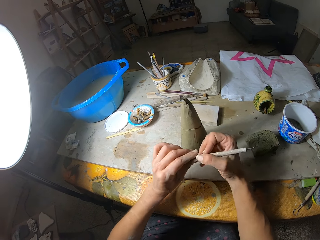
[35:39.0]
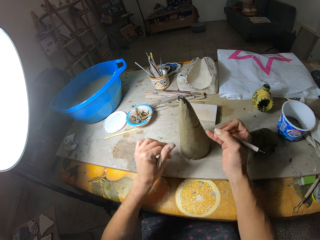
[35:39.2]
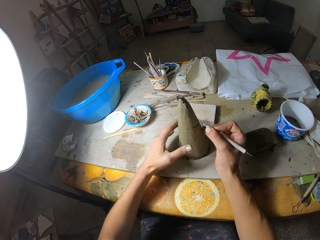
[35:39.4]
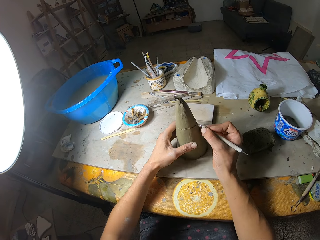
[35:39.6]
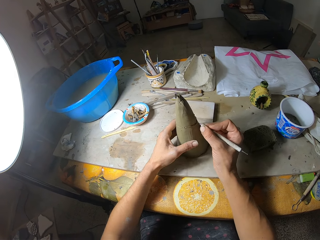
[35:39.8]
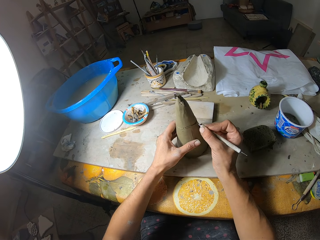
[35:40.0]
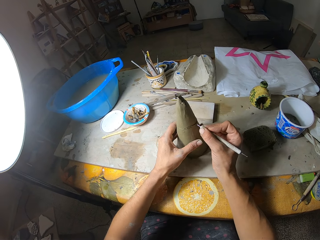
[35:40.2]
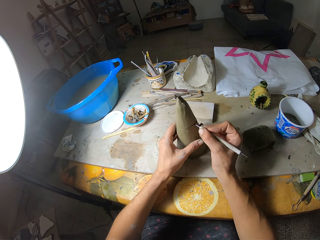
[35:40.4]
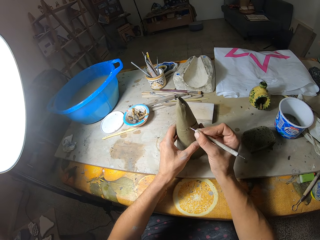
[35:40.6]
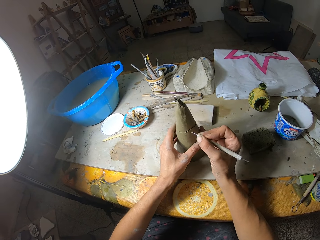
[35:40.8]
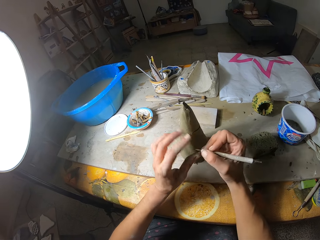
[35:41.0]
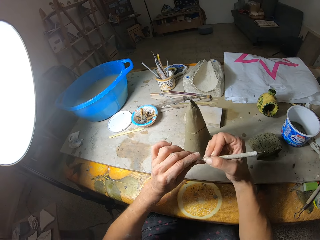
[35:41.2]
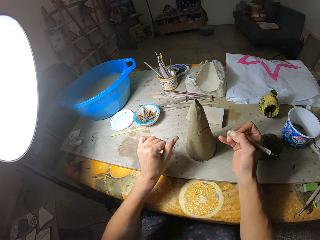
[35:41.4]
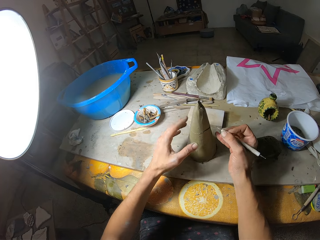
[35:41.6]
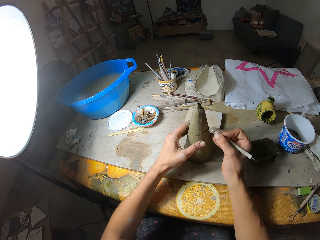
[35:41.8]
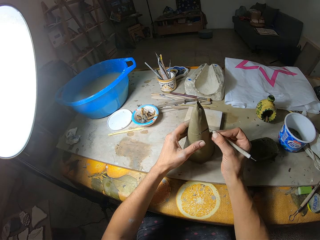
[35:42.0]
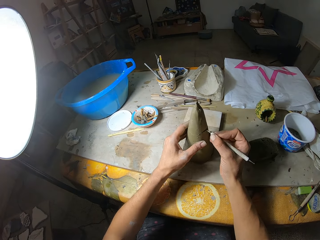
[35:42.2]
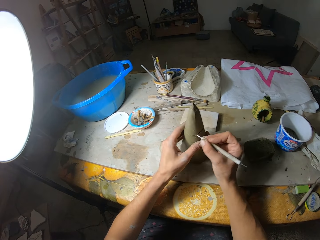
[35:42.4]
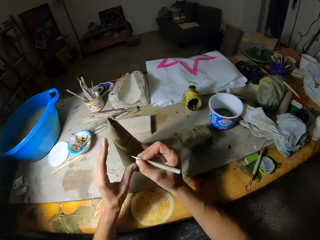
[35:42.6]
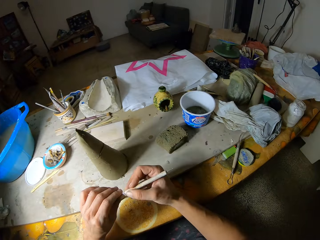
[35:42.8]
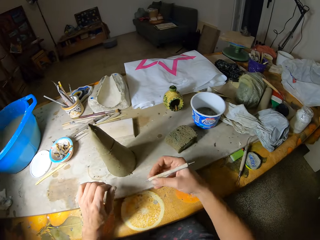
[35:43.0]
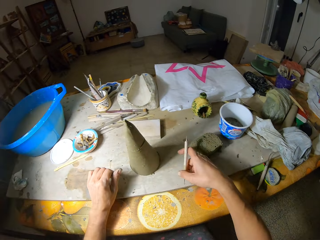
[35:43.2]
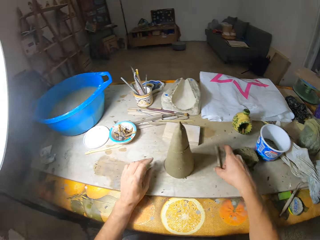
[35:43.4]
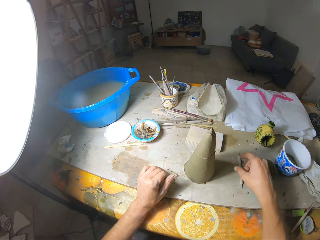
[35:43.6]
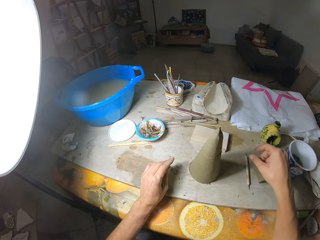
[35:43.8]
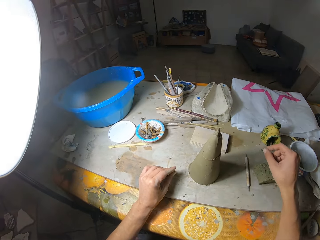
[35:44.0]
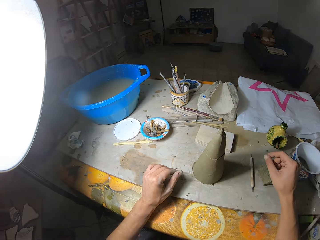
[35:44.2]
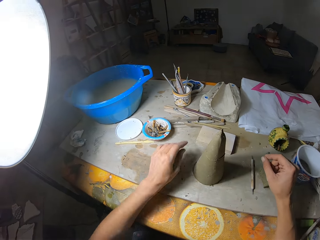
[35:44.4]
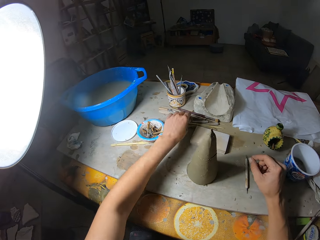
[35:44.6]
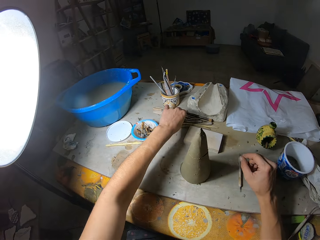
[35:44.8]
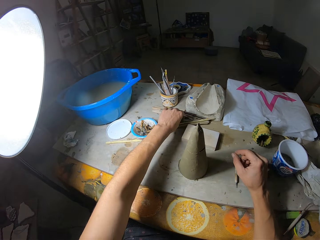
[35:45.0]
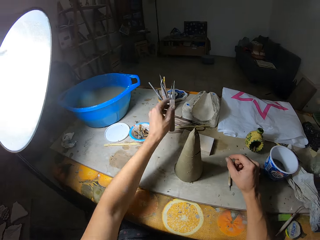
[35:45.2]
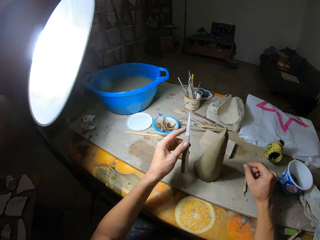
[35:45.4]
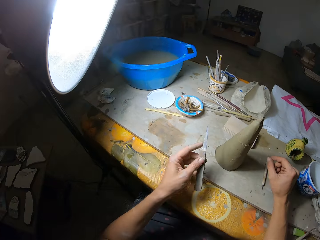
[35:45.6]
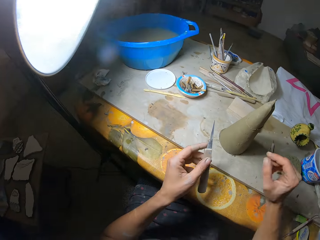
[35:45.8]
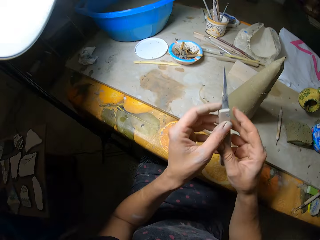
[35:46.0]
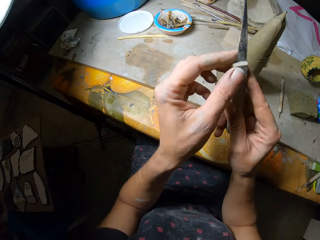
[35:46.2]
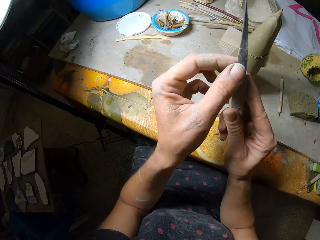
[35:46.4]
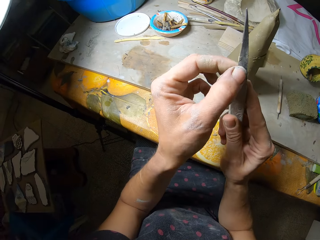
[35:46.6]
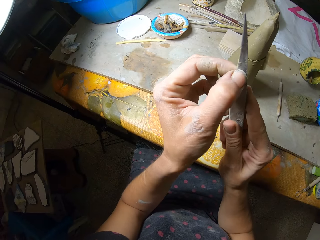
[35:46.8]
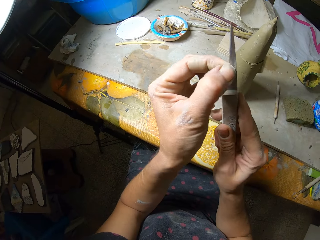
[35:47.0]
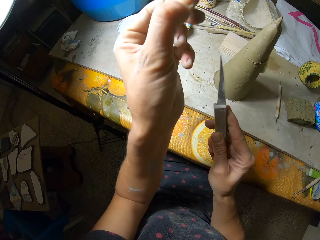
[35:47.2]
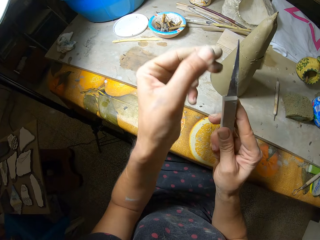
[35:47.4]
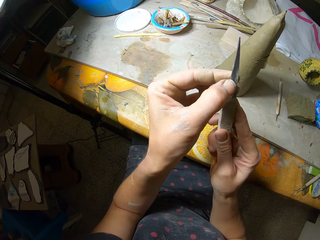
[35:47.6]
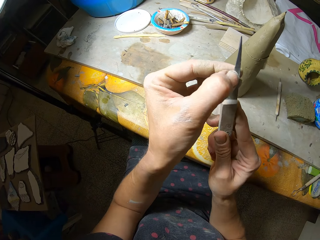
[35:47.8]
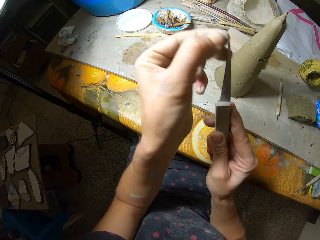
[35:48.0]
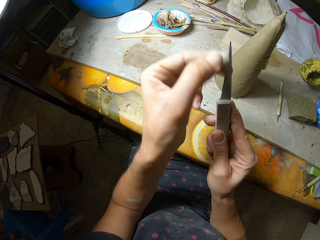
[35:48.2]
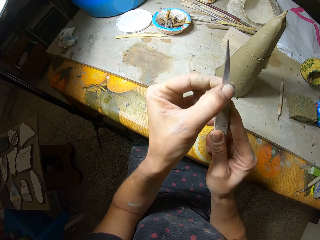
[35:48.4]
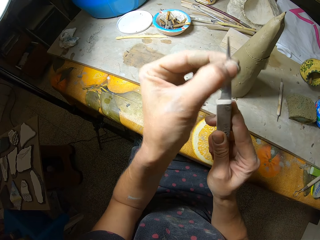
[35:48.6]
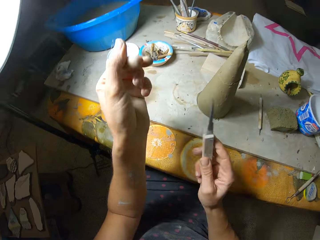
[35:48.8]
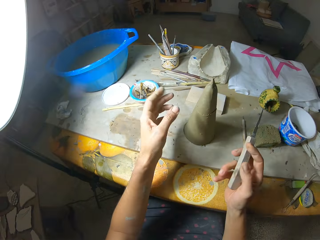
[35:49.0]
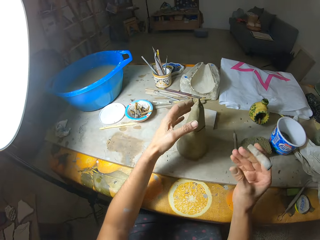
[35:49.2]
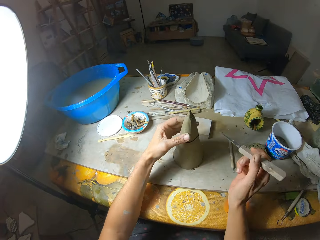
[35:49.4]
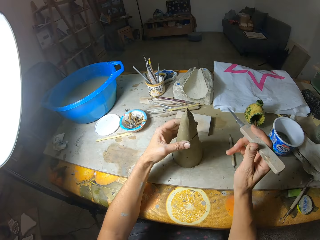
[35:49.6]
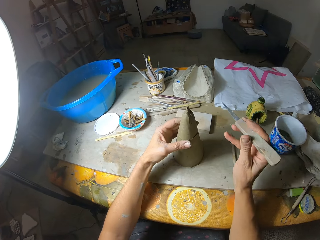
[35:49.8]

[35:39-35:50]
The camera wearer cleans the tip of the carving tool in her right hand with her left hand. She carves on the ceramic cone art in her left hand on the table with the carving tool in her right hand. She cleans the tip of the carving tool in her right hand with her left hand. She carves on the ceramic cone art in her left hand on the table with the carving tool in her right hand. She cleans the tip of the carving tool in her right hand with her left hand. She drops the carving tool in her right hand on the table. She picks up the knife tool or modelling knife on the table with her left hand. She passes the knife tool in her left hand to her right hand. She peels off dried clay on the knife tool in her right hand with her left hand. She wipes the modelling knife.

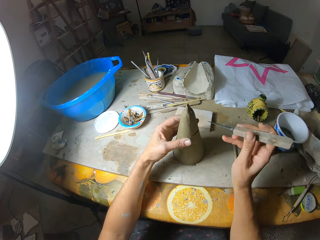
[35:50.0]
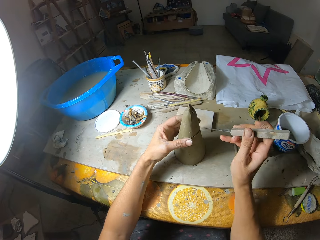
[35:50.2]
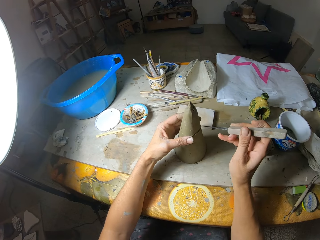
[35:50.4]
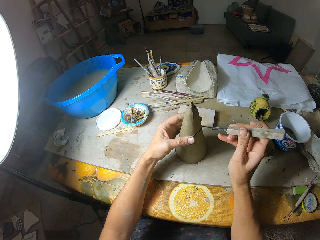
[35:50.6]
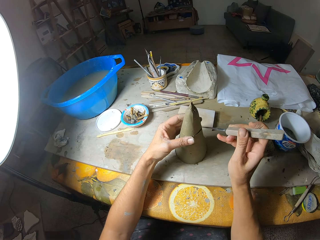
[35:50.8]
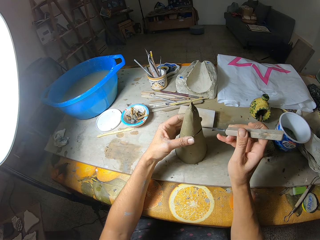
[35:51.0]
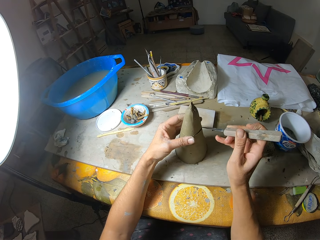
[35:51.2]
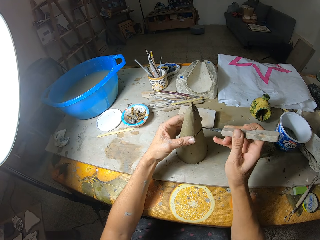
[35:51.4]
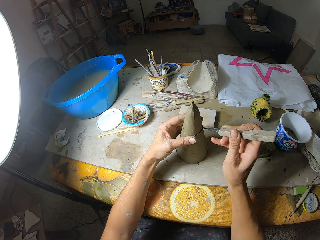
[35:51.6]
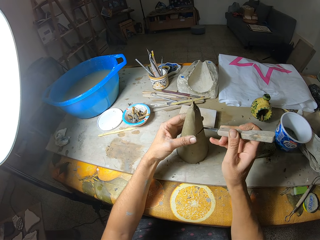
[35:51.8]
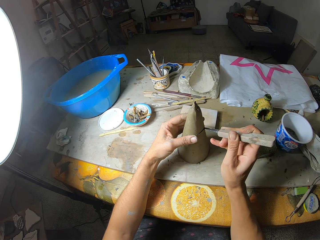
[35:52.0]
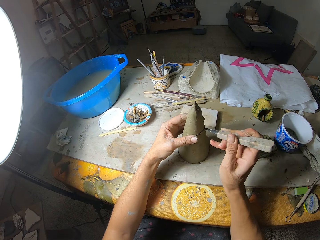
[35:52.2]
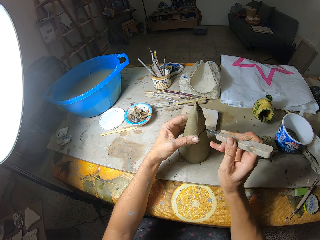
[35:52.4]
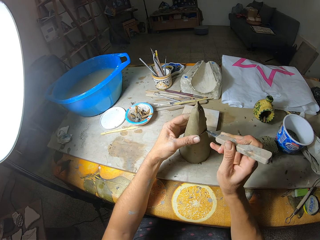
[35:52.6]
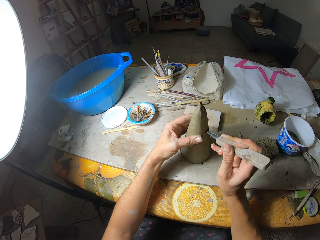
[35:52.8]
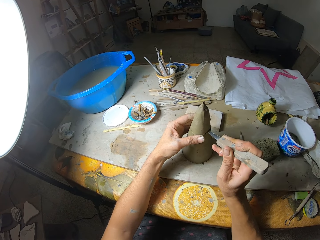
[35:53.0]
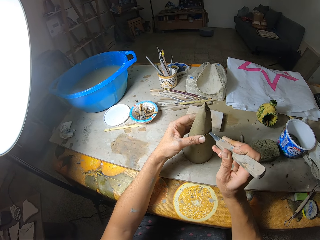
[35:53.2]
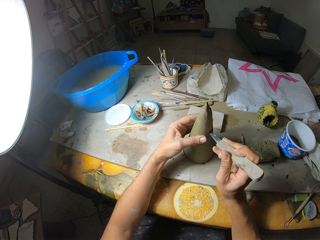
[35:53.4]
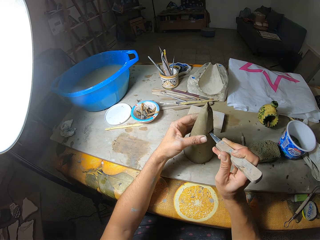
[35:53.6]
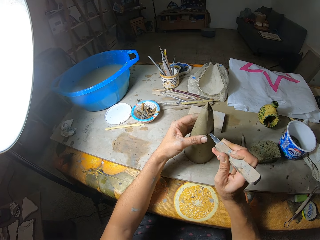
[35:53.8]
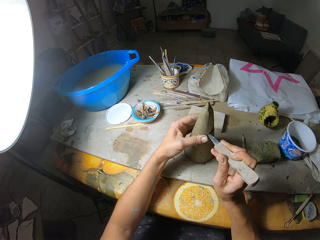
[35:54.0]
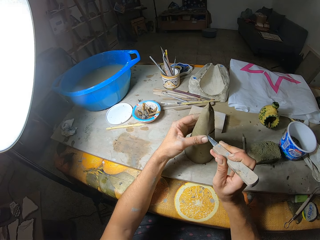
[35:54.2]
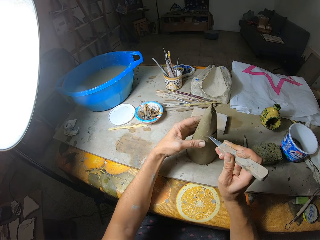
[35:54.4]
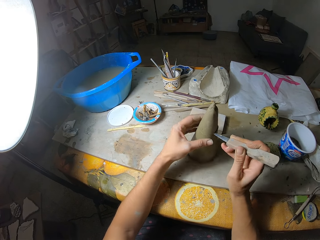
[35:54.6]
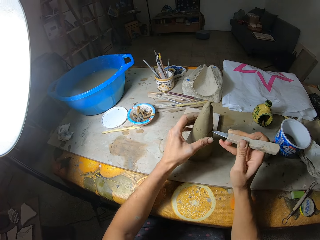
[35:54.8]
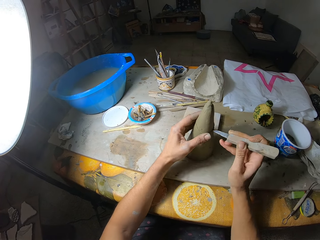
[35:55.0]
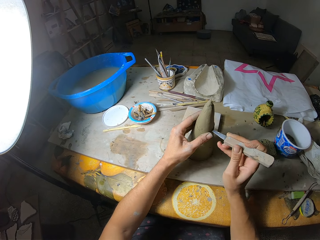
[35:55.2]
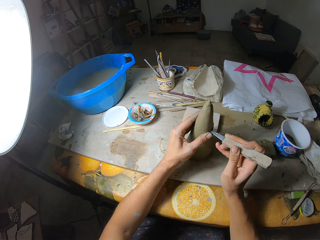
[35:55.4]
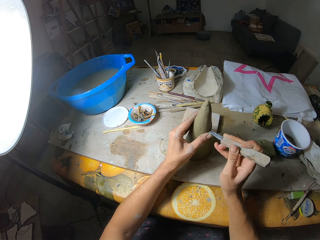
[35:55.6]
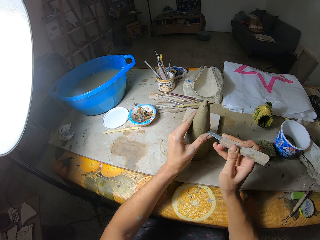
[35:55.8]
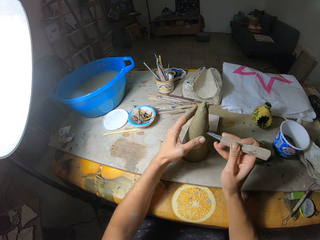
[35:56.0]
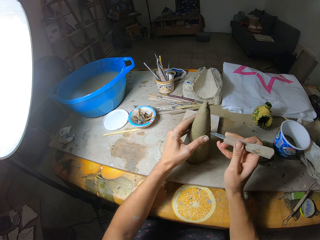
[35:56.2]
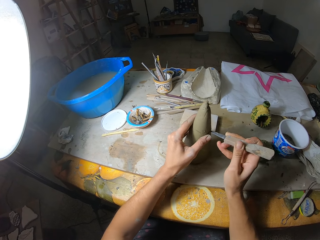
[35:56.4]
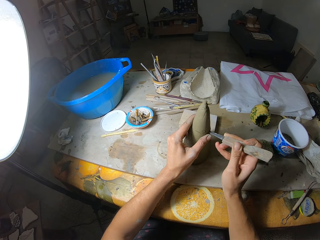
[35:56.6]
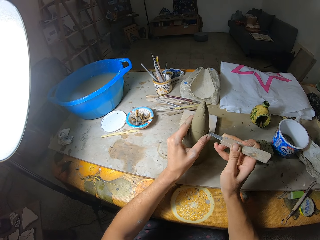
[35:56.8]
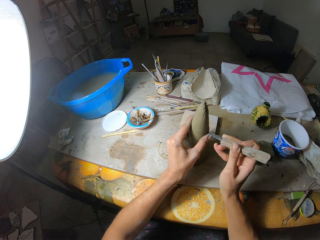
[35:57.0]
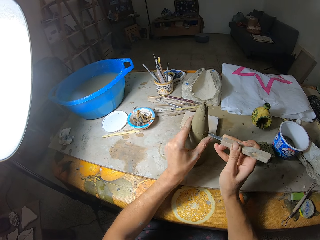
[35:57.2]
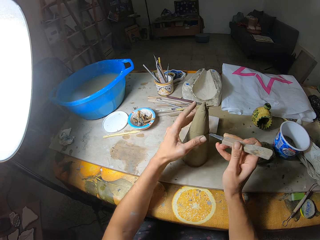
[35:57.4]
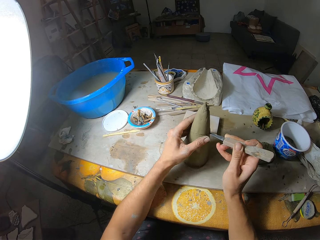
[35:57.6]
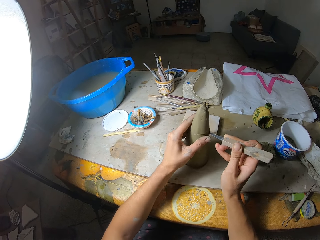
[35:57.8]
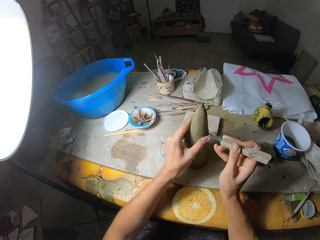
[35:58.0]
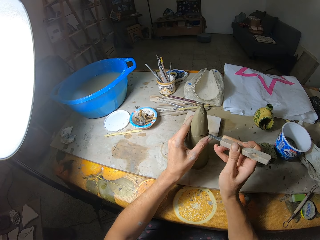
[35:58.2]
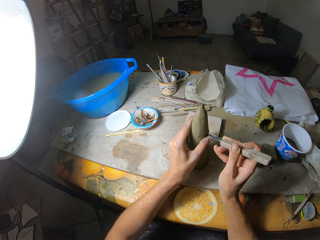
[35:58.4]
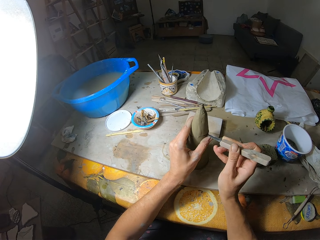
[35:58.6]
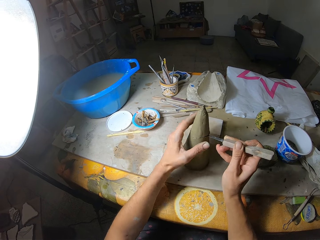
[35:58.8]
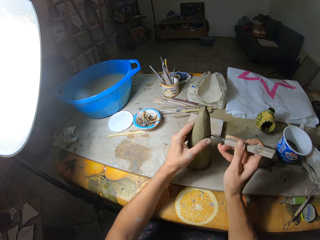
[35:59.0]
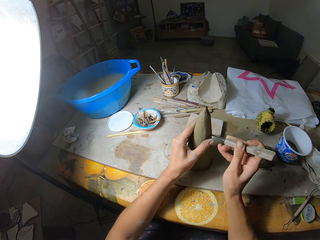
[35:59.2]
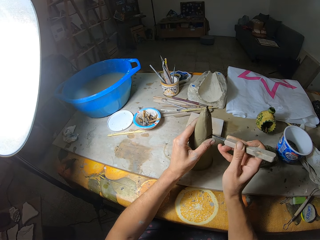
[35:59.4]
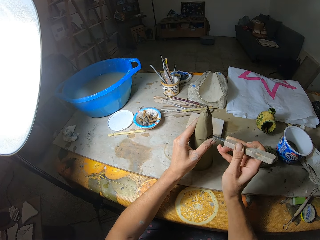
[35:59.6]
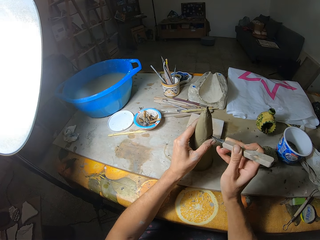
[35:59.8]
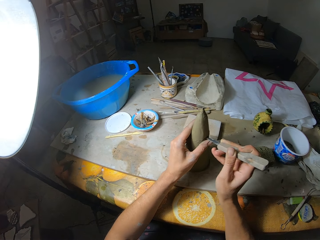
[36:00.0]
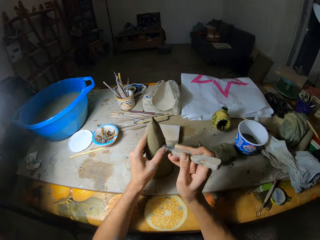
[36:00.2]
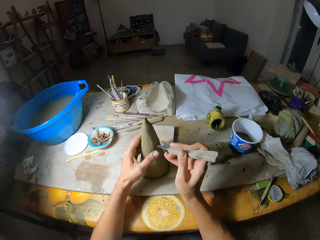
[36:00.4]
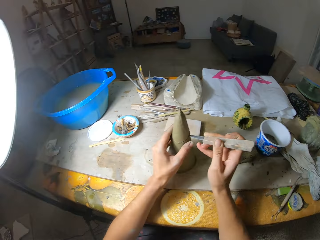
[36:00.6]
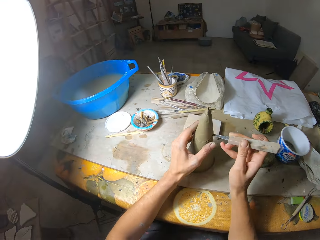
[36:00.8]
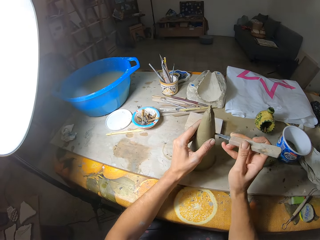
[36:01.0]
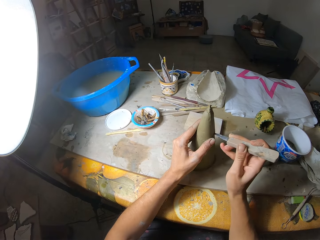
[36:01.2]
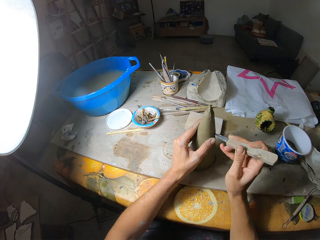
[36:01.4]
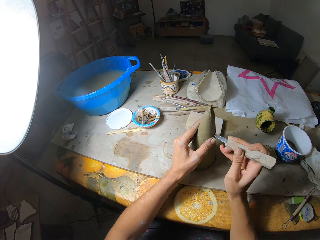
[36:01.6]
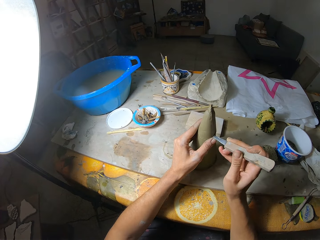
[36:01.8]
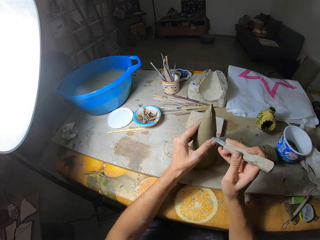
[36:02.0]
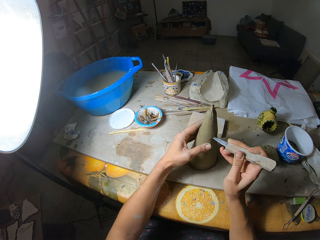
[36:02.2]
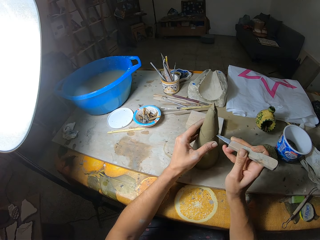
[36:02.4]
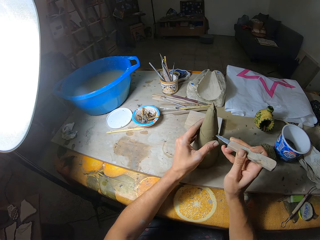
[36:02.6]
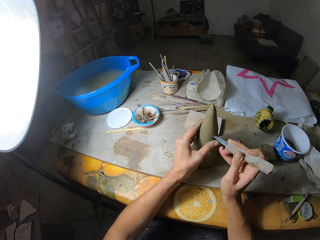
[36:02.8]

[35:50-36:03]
The camera wearer cuts through the carved line on the ceramic cone art in her left hand on the table with the knife tool in her right hand.
